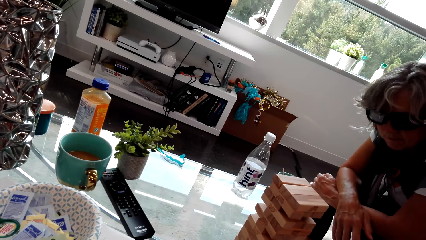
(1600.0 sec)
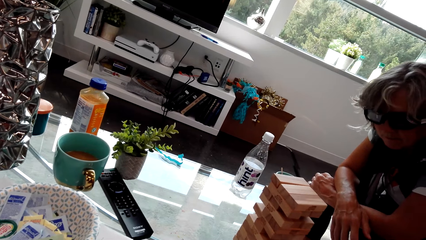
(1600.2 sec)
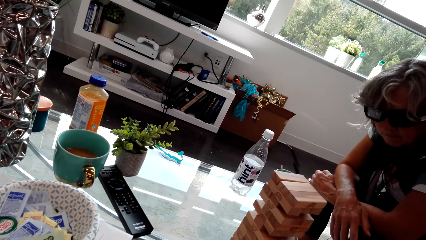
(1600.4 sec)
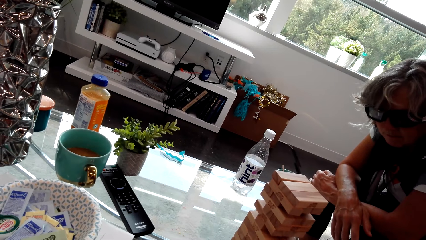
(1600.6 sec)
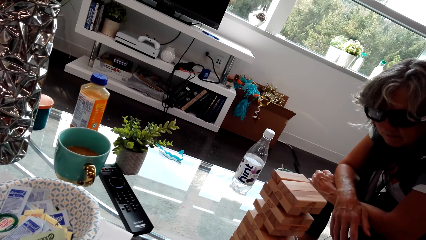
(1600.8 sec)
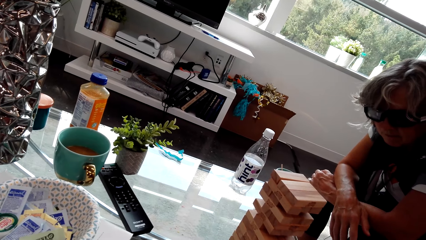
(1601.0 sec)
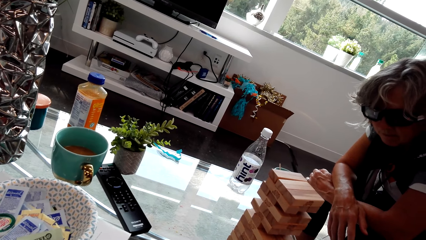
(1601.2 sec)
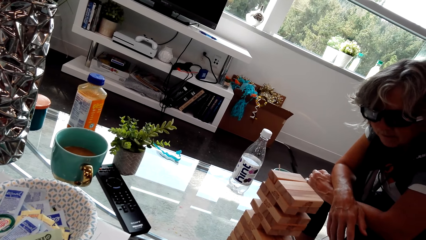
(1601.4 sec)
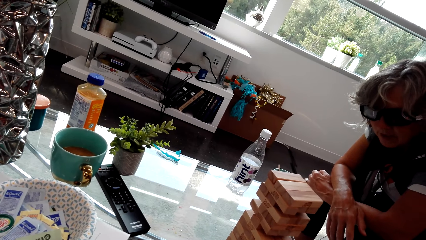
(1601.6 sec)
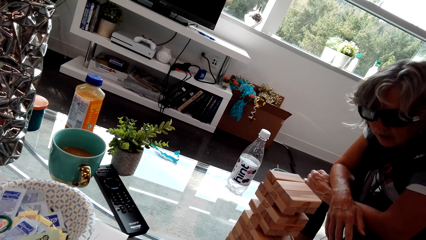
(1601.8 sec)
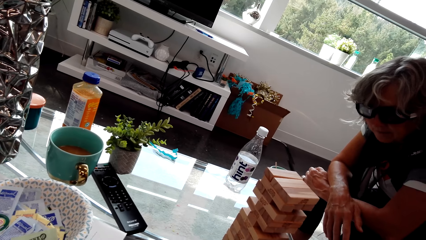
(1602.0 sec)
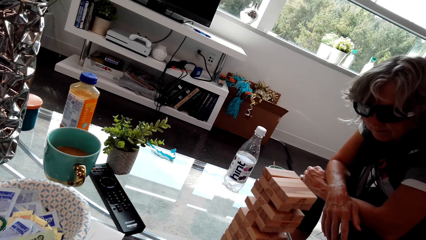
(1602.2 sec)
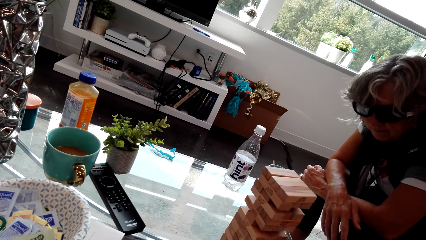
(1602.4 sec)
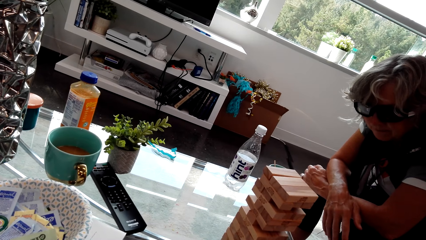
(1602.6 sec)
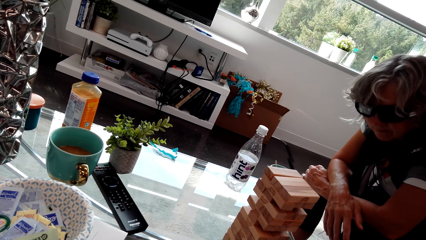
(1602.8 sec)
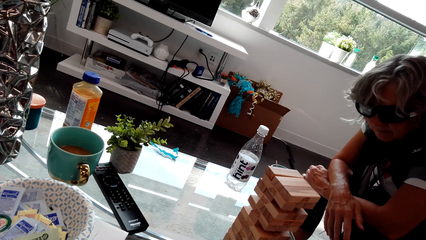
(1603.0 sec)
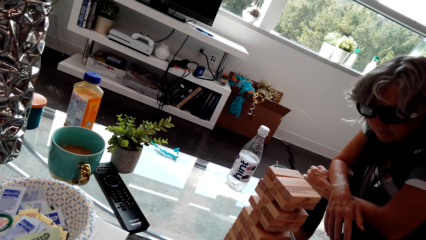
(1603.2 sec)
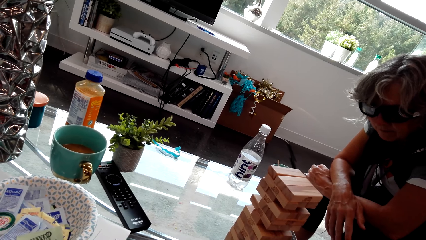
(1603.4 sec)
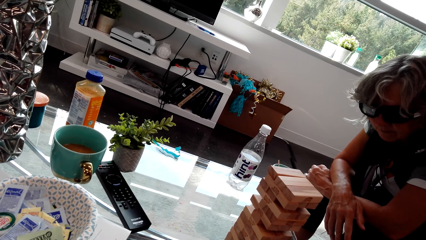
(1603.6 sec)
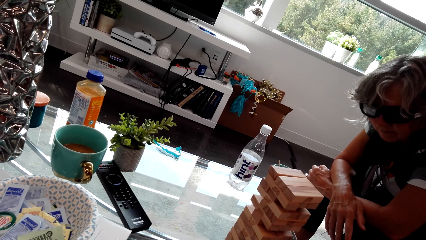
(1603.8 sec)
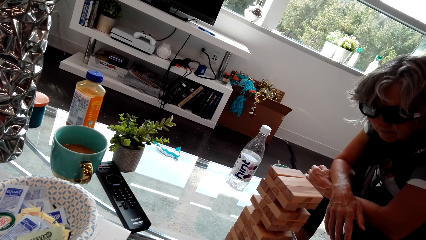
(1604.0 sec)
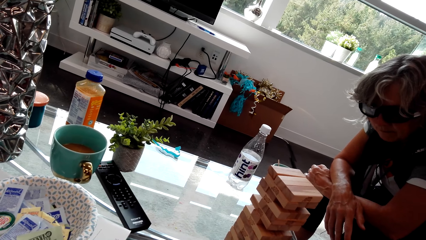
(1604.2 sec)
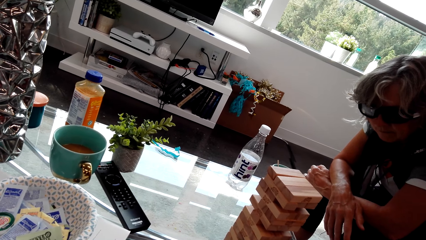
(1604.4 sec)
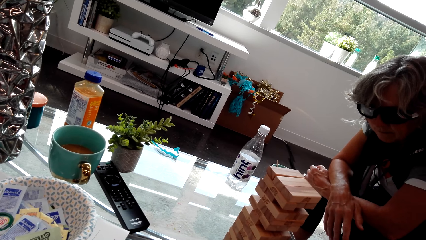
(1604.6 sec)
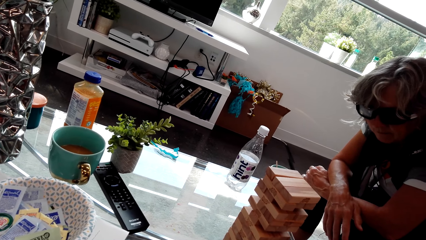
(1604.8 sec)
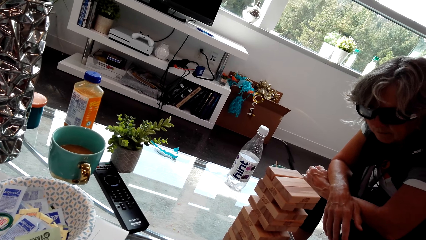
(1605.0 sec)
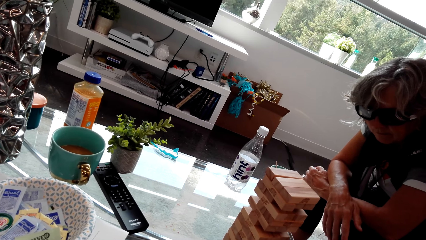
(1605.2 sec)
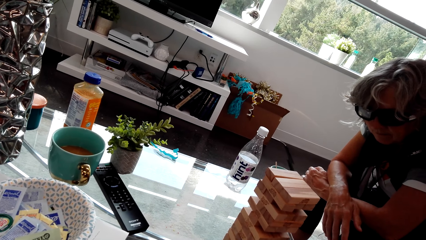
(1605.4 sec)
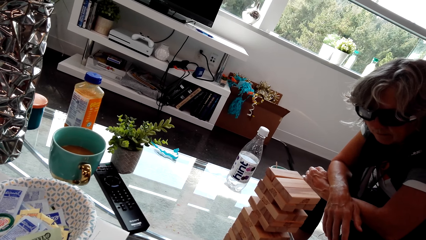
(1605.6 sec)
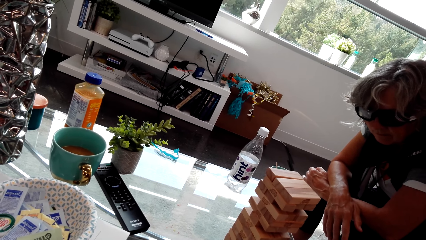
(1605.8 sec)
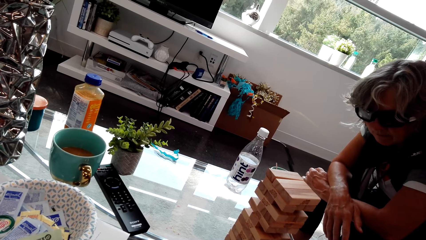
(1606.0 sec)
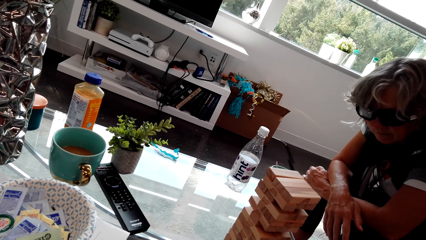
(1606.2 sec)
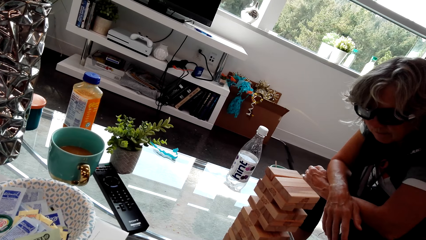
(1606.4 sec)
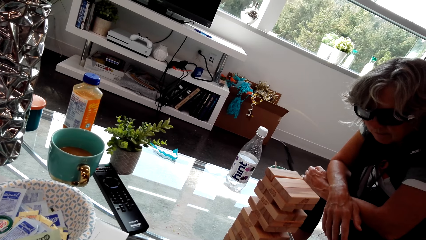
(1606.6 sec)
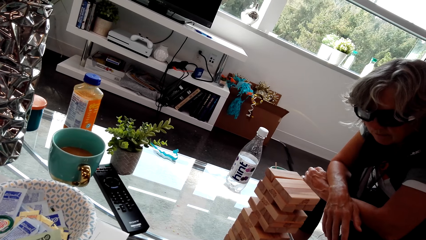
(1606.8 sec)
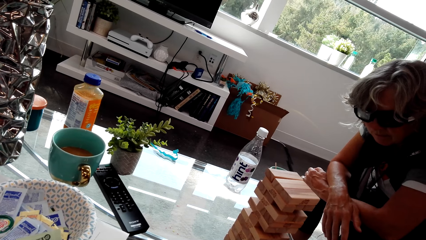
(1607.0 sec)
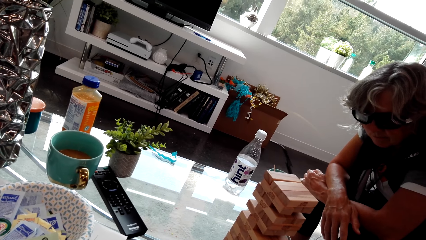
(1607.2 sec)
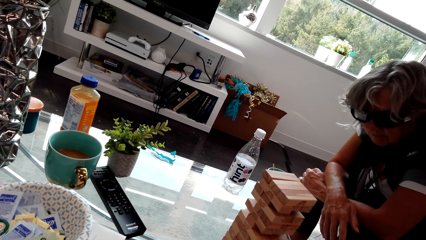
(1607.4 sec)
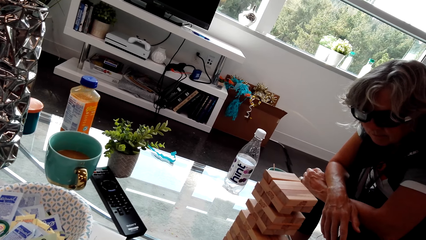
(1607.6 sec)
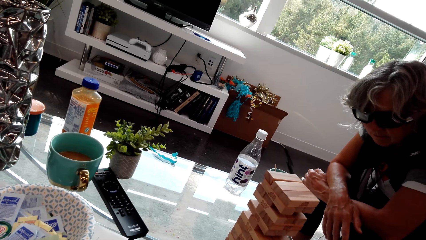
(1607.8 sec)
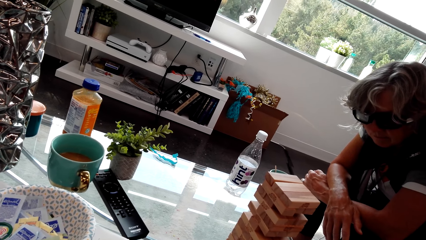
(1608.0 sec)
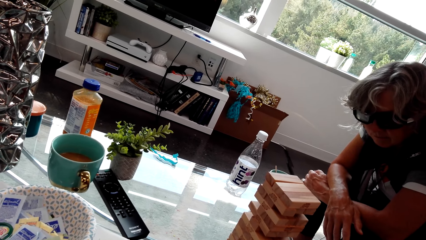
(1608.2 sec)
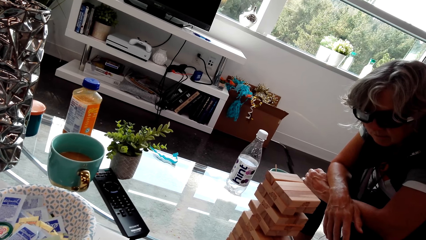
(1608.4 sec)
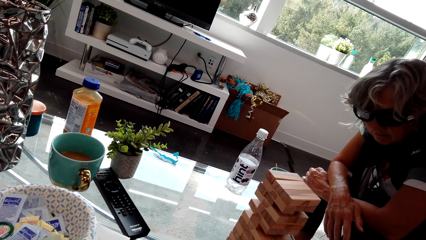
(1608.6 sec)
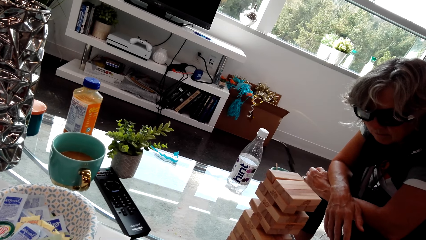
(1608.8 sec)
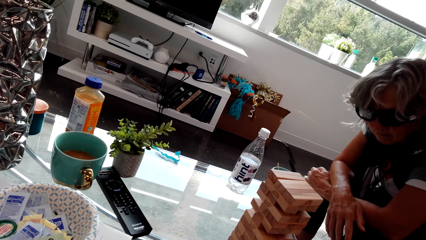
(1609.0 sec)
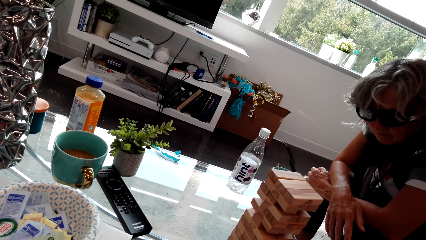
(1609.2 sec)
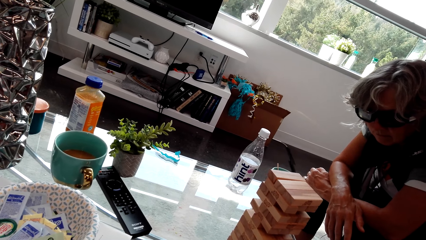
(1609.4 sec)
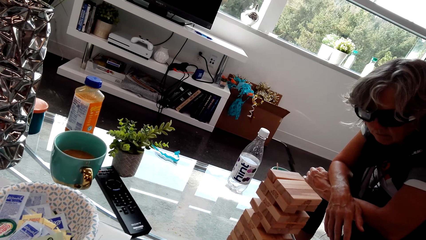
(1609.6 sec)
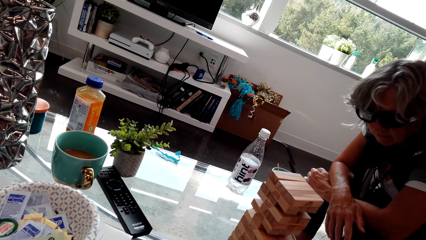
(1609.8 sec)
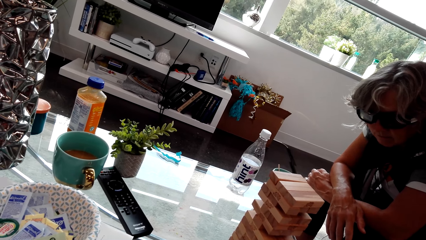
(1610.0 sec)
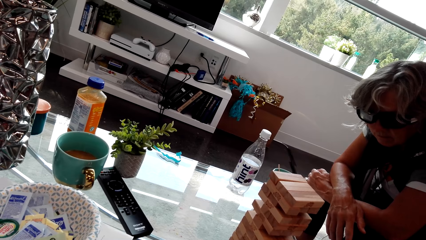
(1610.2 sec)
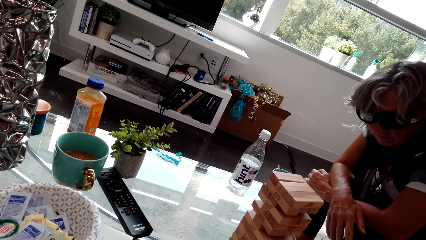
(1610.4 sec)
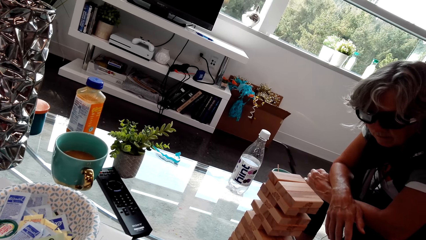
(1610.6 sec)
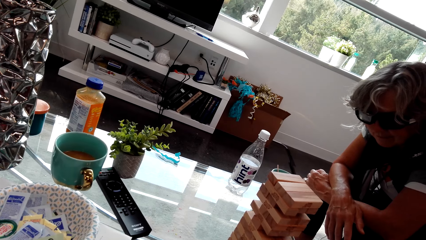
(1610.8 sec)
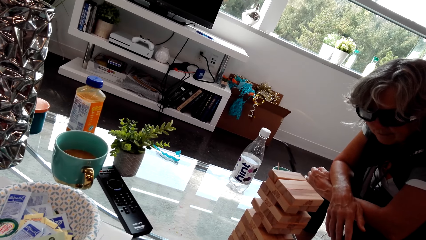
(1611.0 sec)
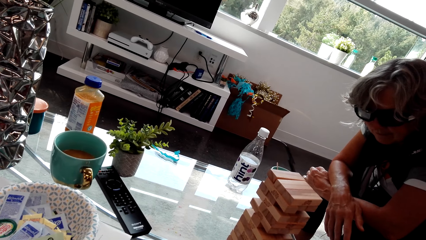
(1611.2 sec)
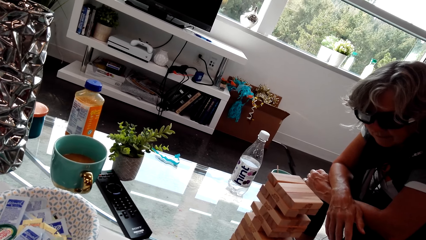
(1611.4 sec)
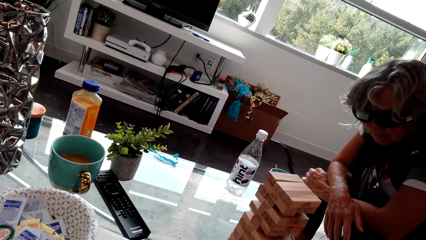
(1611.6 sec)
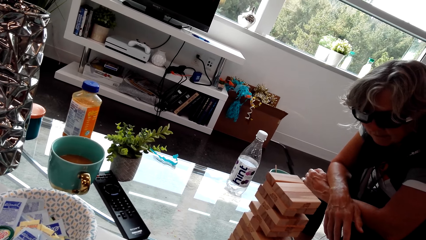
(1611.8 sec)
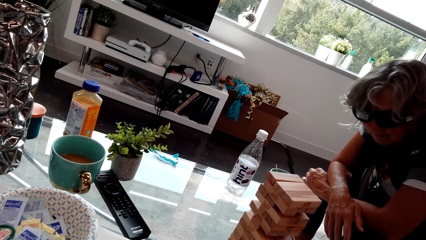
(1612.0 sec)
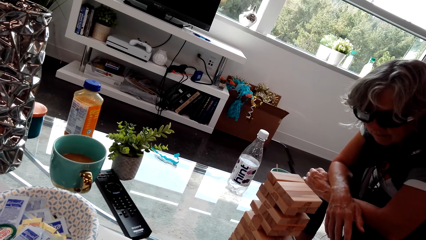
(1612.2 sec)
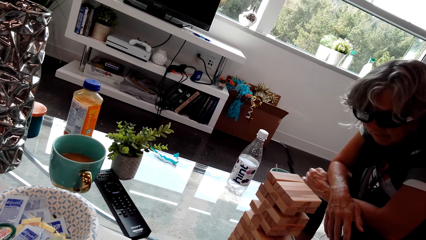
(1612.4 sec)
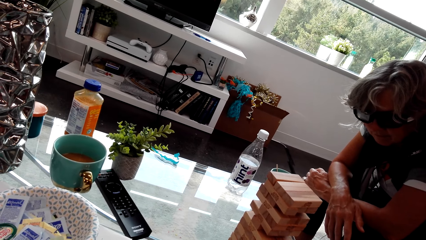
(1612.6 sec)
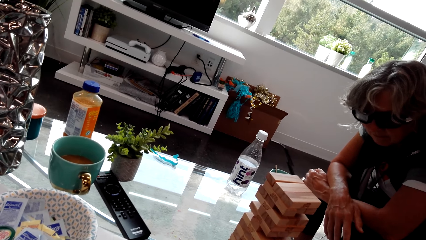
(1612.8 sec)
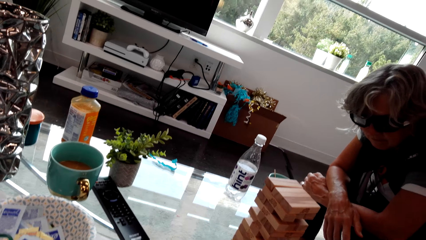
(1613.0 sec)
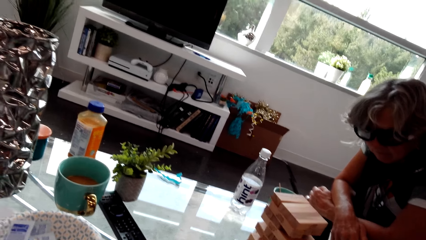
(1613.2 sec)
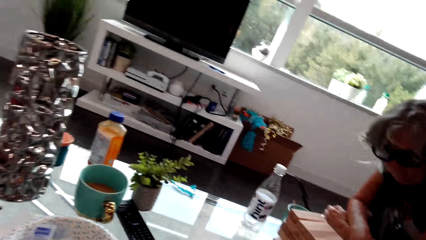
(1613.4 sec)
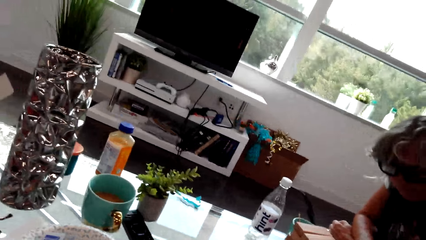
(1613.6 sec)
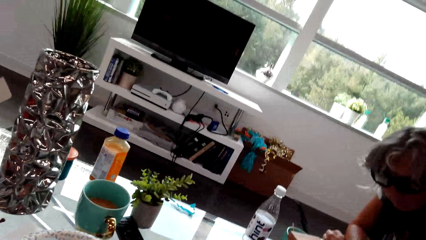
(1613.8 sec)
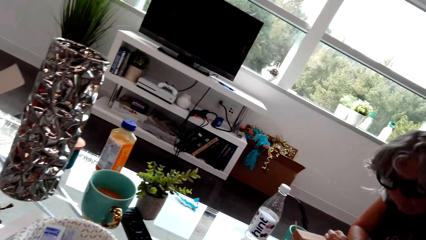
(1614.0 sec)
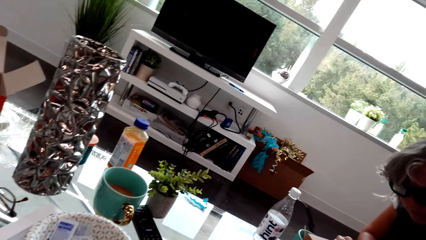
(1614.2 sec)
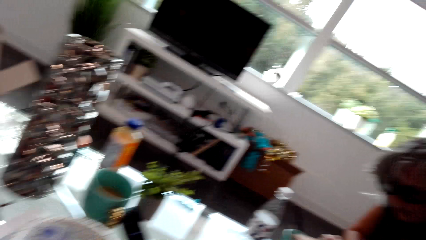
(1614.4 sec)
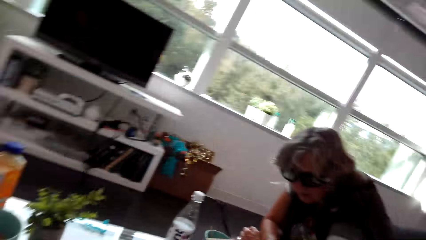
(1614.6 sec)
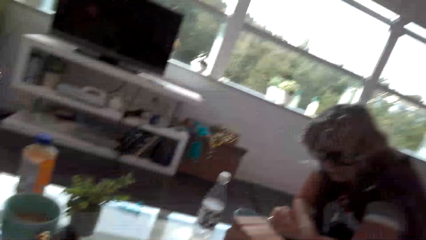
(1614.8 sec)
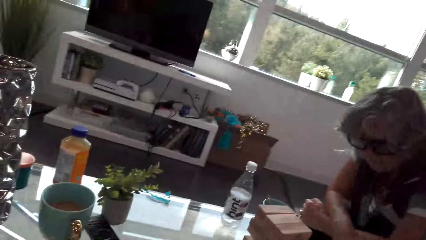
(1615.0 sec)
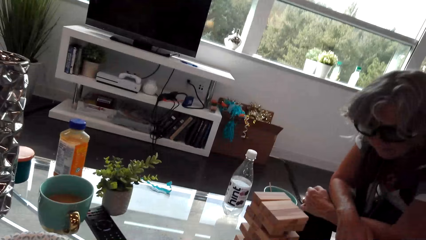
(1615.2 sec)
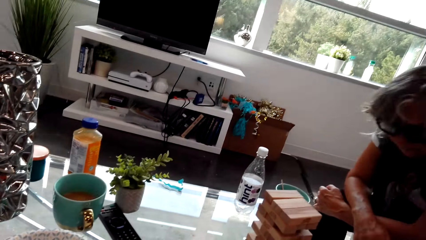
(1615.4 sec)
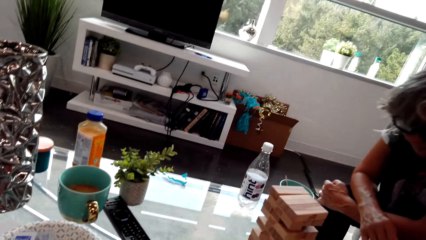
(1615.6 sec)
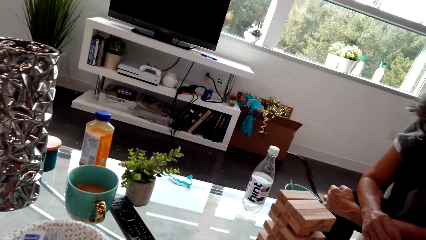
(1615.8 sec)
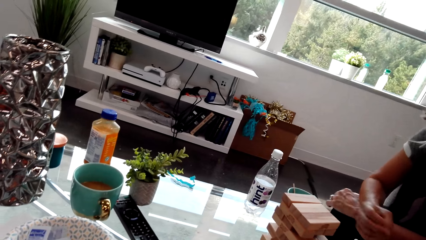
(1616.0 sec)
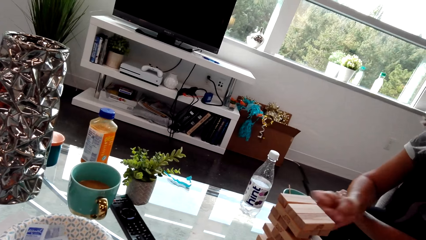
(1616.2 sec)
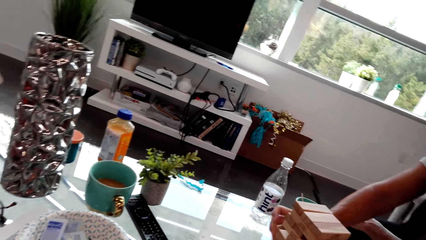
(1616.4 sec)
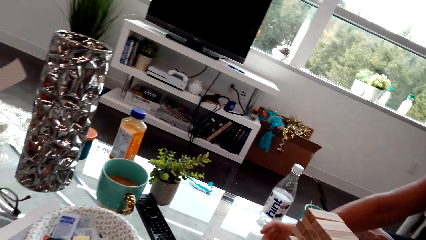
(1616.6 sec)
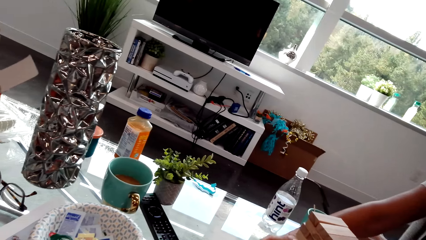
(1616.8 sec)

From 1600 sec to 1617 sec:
The camera wearer looks at the lady. The lady looks around. The camera wearer looks around. The lady looks around. The camera wearer looks around and talks with the lady. They look around. The lady looks around. The camera wearer talks with the lady.
